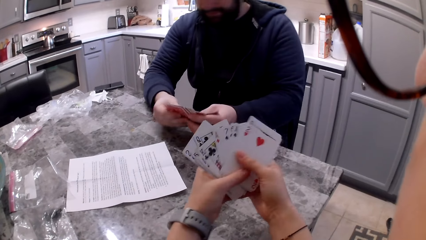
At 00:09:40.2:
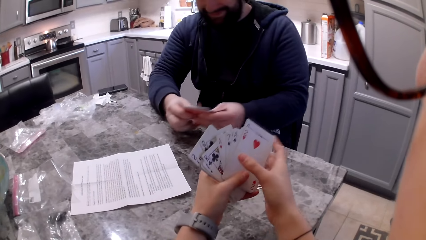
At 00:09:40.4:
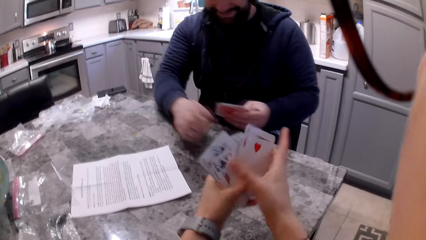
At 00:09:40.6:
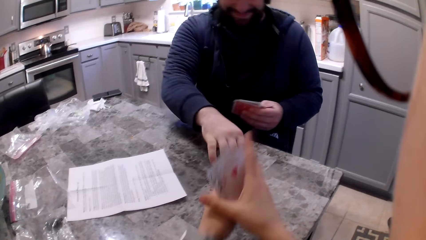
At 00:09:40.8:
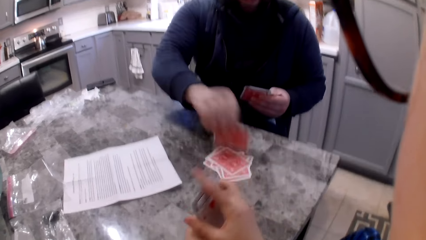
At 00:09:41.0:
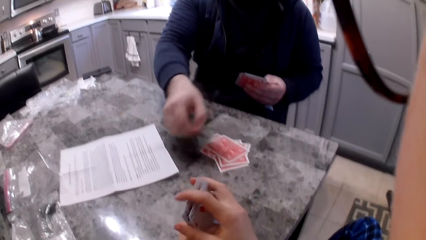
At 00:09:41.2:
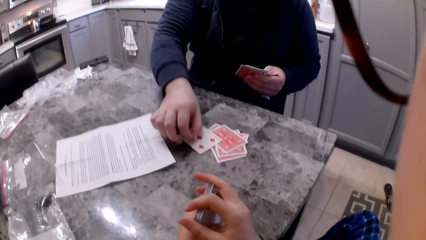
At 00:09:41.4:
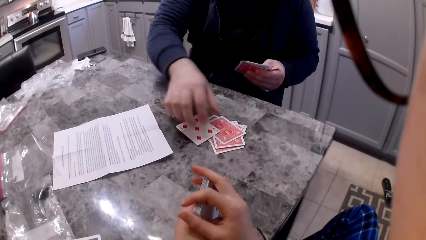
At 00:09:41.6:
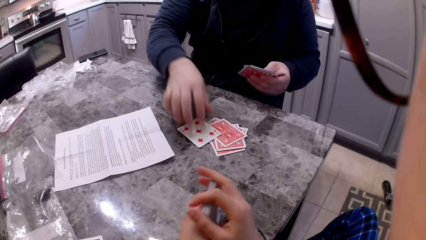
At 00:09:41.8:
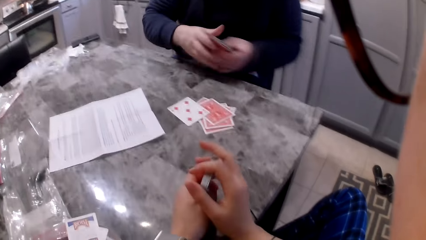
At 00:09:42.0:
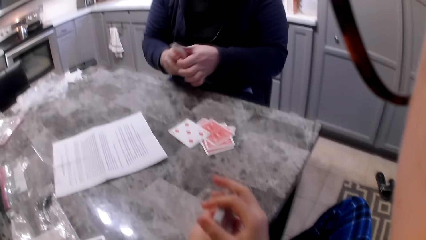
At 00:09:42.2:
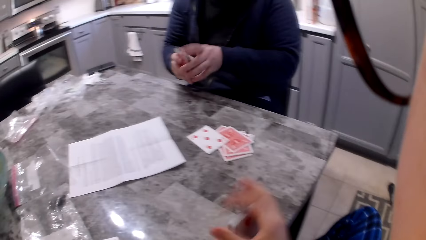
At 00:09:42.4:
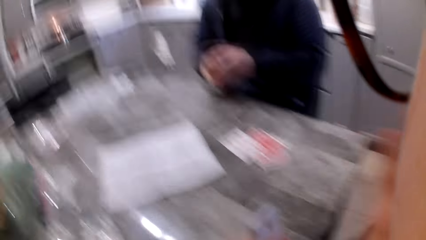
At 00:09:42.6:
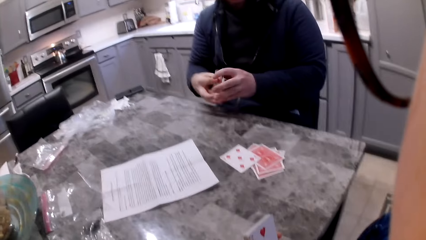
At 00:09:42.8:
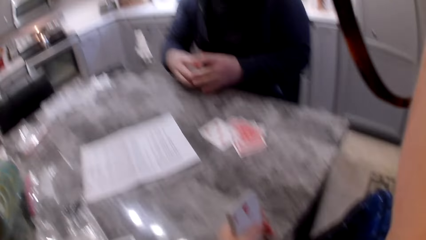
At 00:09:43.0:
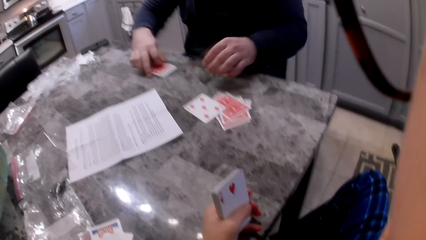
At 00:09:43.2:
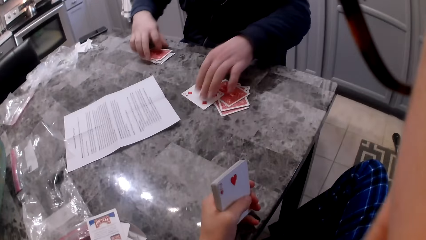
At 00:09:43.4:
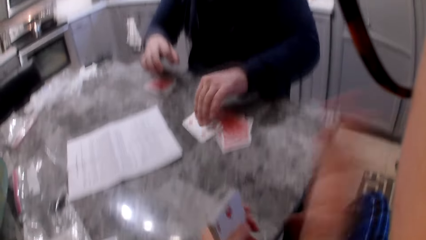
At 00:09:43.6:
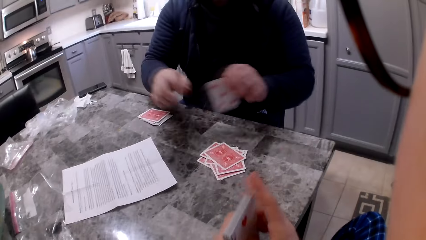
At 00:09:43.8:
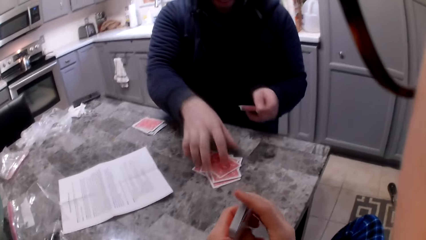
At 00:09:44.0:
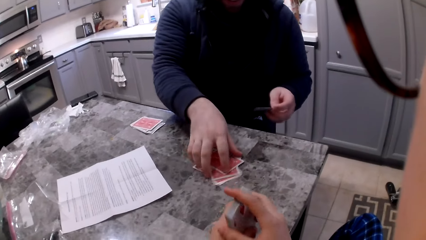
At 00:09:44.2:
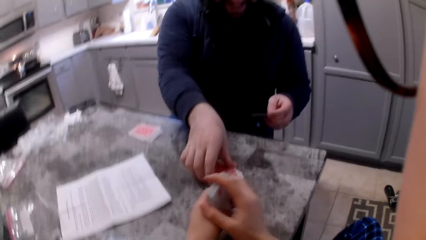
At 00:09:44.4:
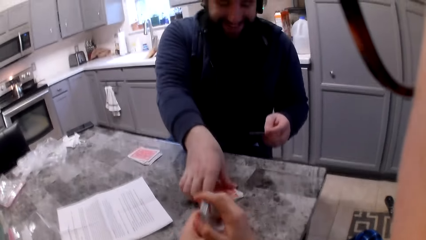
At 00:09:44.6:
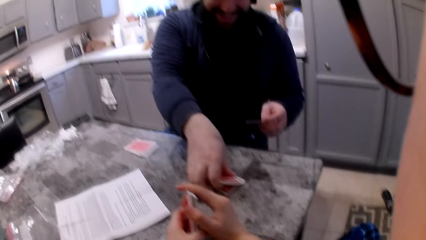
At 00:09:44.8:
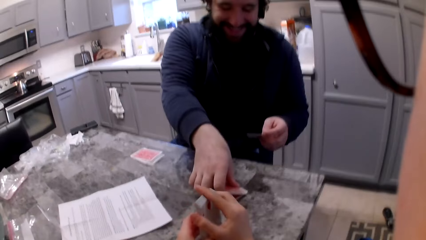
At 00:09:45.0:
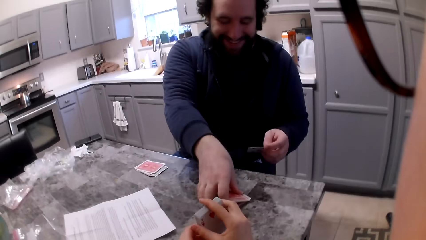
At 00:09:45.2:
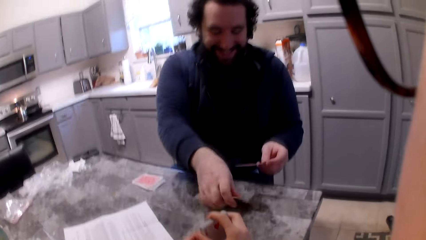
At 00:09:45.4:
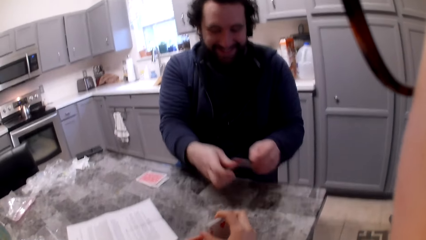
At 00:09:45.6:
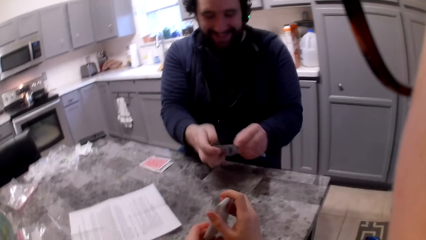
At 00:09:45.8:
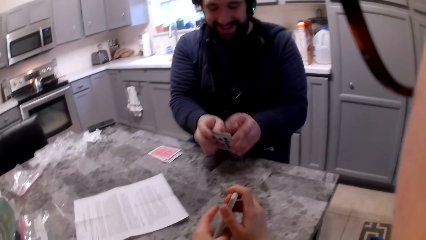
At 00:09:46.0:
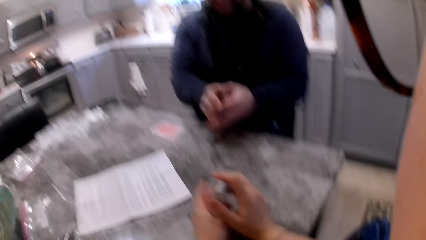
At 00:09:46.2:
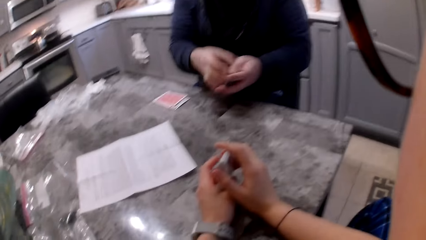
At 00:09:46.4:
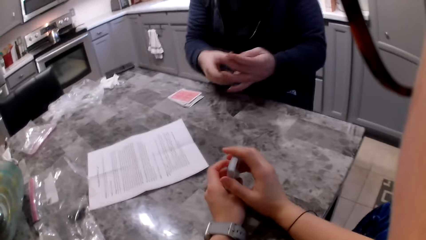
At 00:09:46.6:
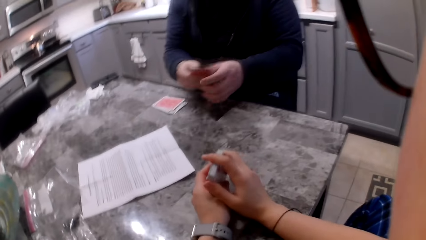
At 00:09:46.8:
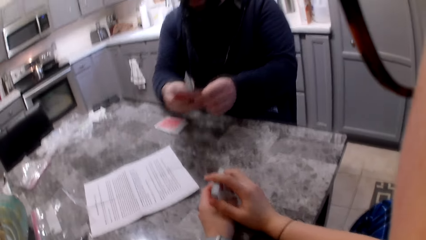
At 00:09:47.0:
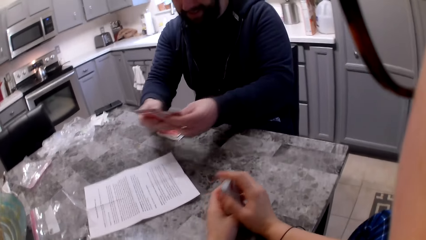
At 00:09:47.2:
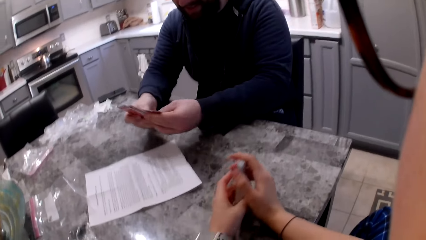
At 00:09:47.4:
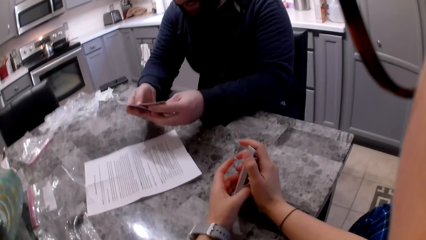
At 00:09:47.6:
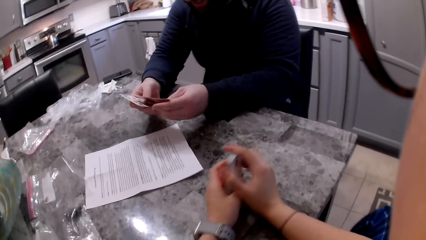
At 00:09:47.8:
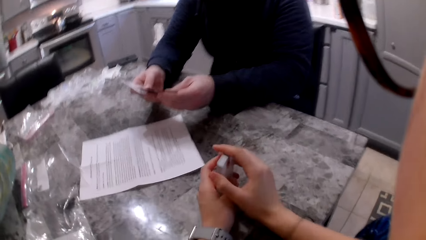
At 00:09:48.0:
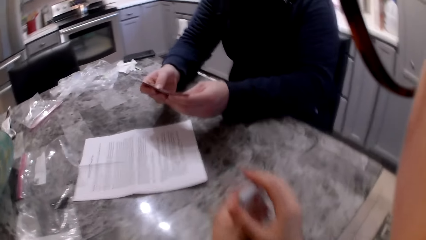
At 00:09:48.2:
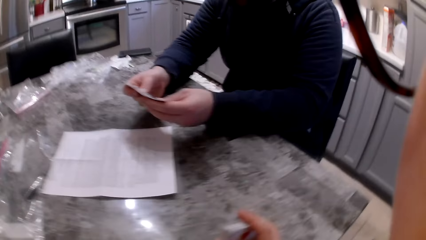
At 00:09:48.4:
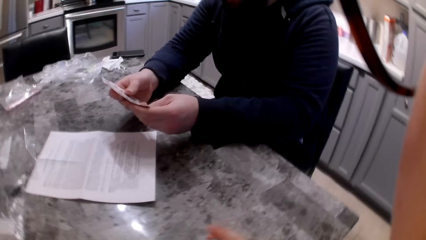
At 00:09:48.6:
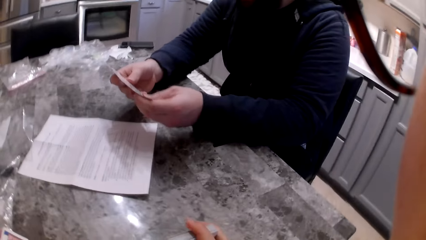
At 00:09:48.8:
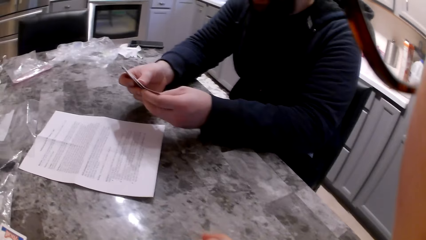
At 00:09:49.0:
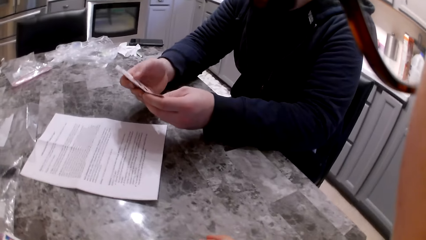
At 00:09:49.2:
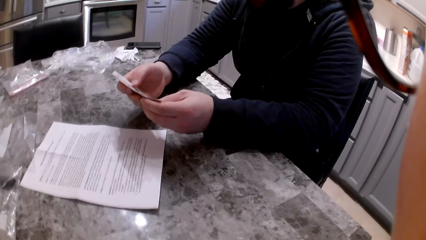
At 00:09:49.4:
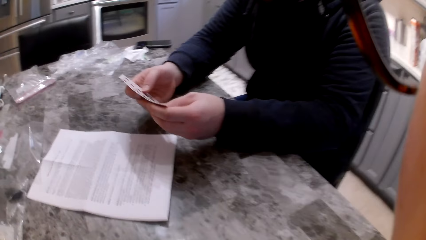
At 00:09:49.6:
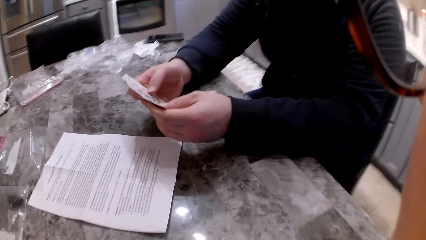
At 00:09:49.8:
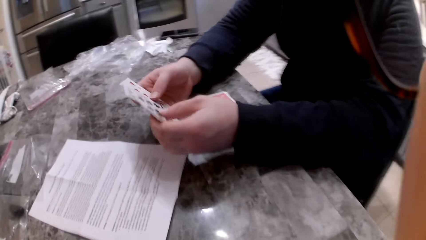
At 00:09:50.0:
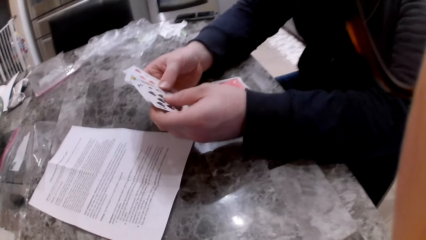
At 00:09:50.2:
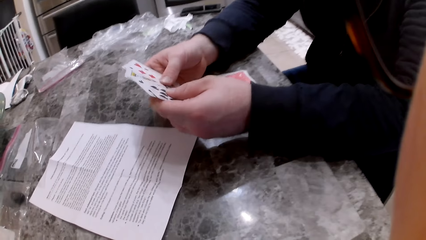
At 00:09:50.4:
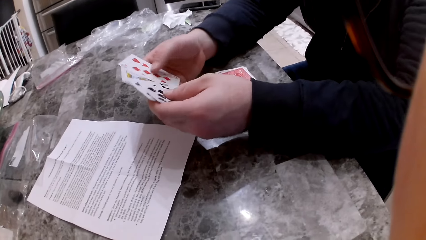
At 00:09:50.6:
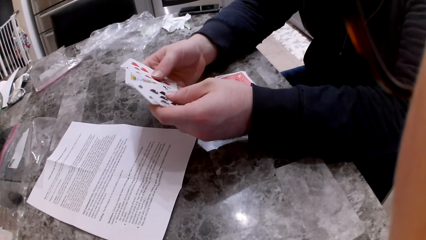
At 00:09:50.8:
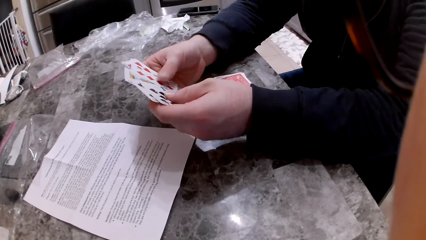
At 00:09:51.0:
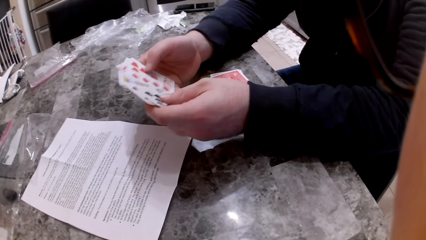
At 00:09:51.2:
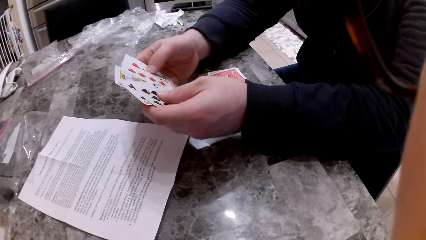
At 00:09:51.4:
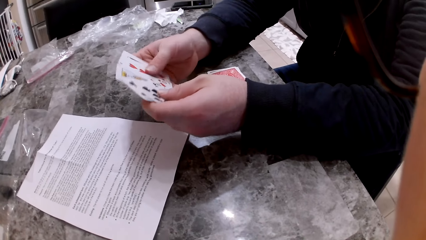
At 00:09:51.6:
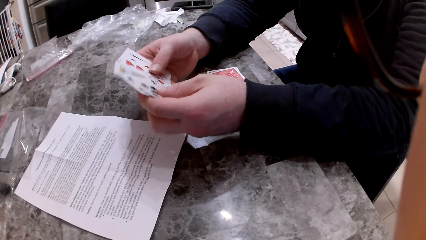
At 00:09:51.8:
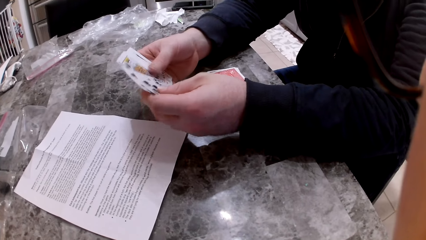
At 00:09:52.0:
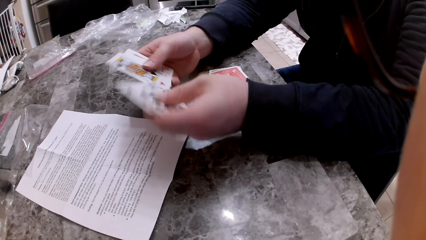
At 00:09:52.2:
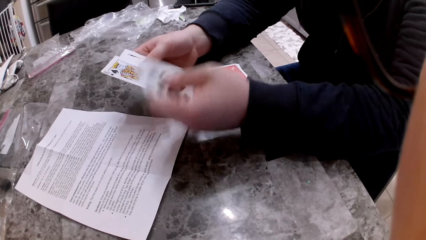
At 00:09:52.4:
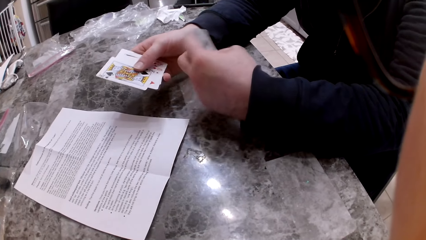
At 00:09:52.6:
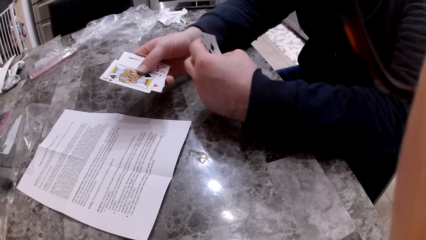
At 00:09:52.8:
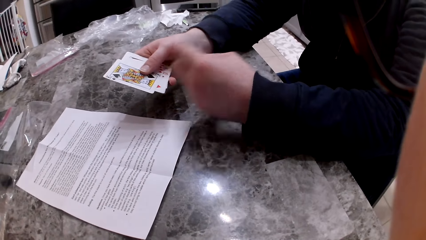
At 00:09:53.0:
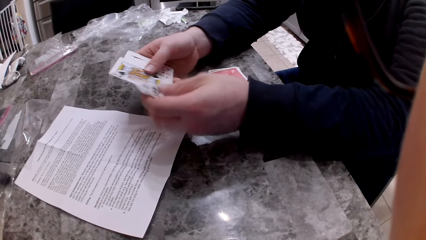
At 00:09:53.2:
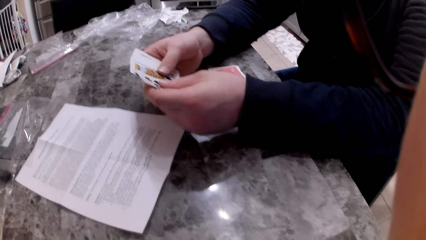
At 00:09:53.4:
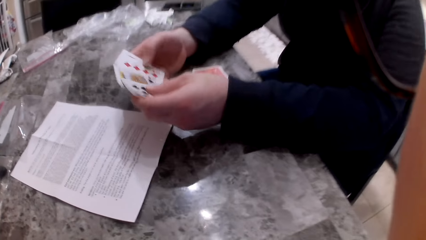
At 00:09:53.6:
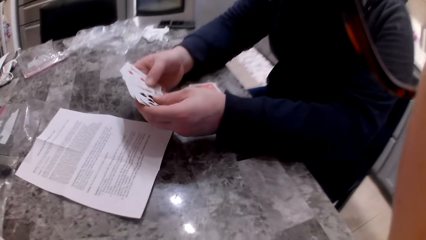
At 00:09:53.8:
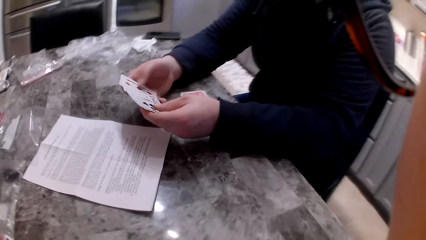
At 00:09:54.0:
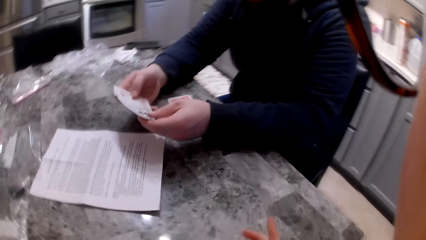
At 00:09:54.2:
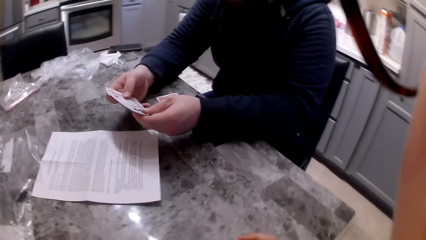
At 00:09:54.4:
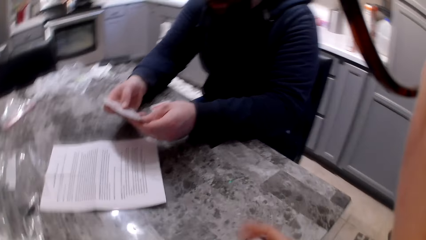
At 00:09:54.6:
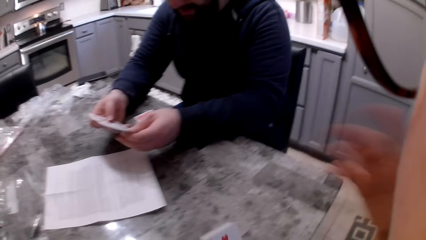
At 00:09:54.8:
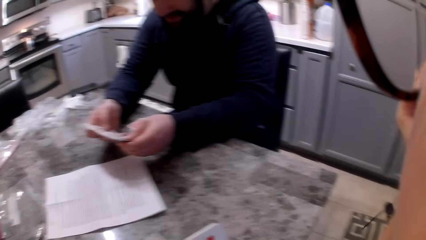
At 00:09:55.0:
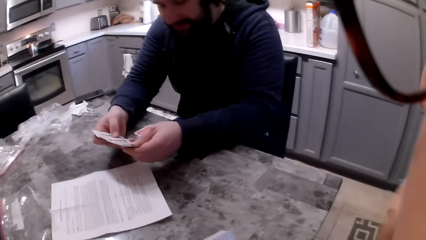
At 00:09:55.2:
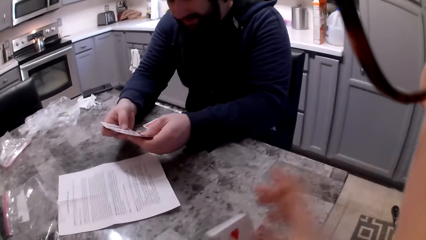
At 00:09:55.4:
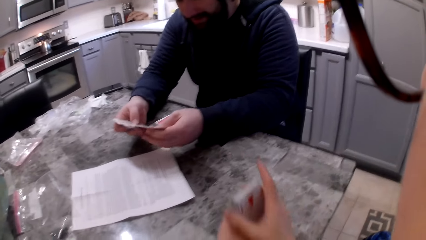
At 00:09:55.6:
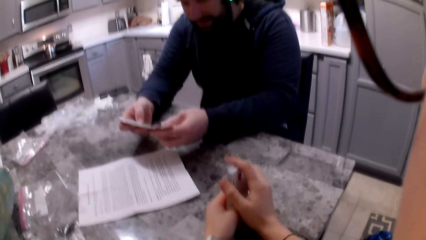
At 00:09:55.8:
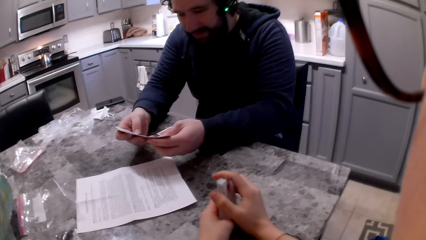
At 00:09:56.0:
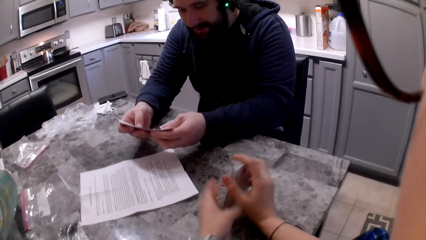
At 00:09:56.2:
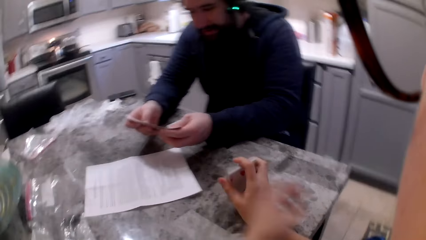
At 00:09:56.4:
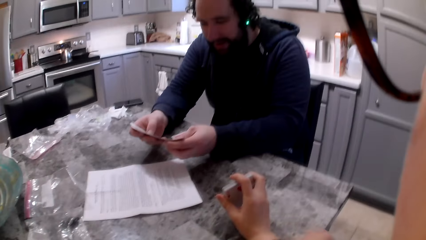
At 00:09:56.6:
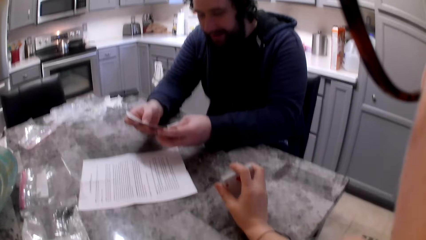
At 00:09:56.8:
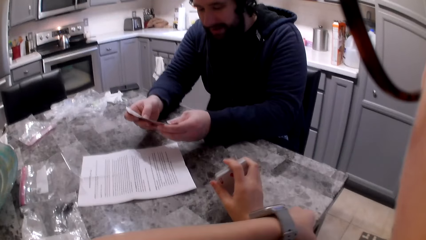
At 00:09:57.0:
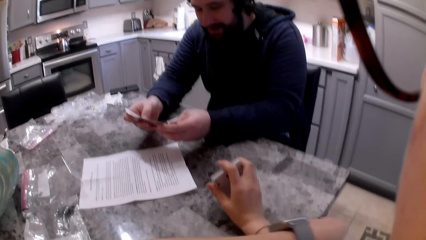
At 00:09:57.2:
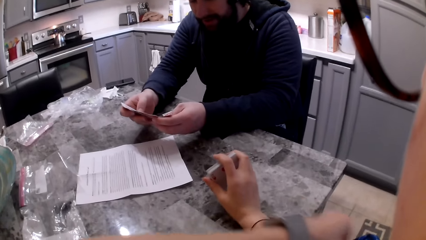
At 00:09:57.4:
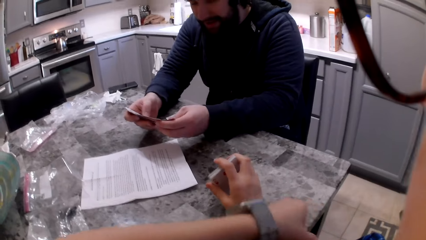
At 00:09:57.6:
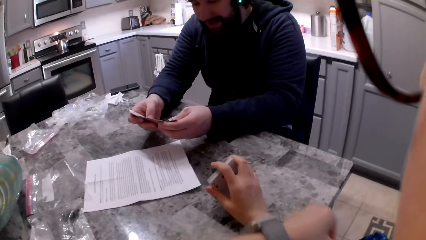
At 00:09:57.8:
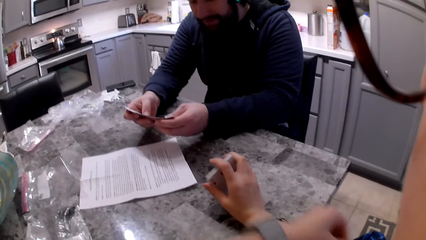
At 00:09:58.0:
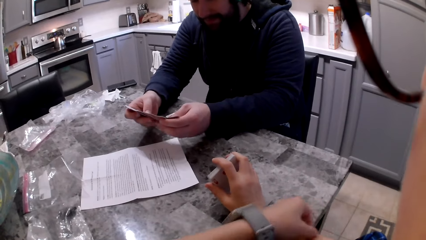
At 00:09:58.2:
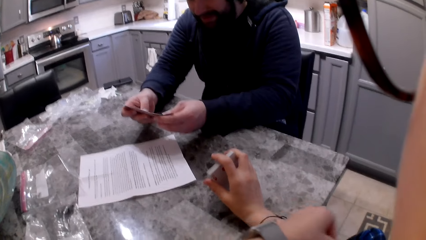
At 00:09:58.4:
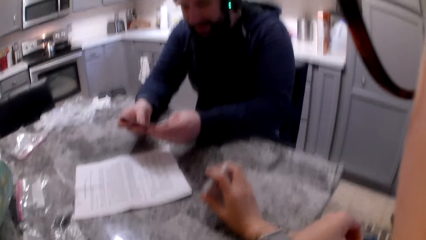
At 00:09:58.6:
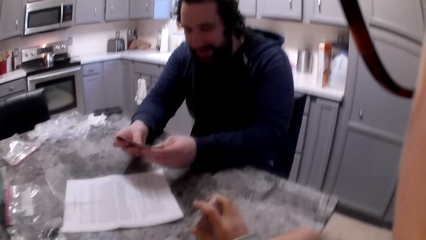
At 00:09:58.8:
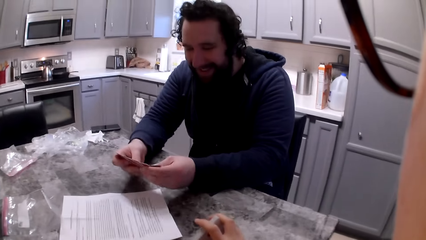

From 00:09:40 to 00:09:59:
A man shuffles cards in his hands. He flips a card on the counter with his right hand. The camera wearer aligns the cards in her hands. The man aligns the cards in his hands and shuffles his cards. The camera wearer lifts her hand to her face. She adjusts the glasses on her face. The man drops his cards on the table. He picks a card with his left hand from the table. The camera wearer drops her hand from her face to the cards. She aligns the cards in her hands. The man picks the other cards on the counter with his right hand. He aligns the cards in his hands. He adds the card to the cards in his left hand. The camera wearer aligns the cards in her hands. The man shuffles his cards. He divides his cards. He shuffles his cards. The camera wearer gestures and moves her hand. She drops her hand to the cards. She rubs her right hand with her left hand. She scratches her hand with her left hand.
